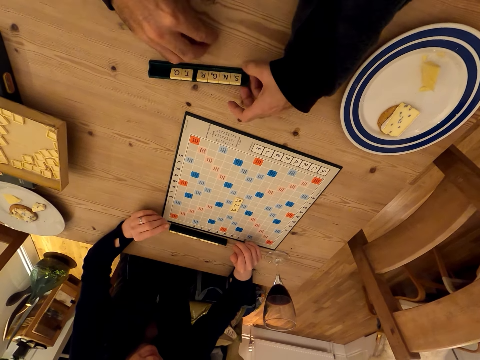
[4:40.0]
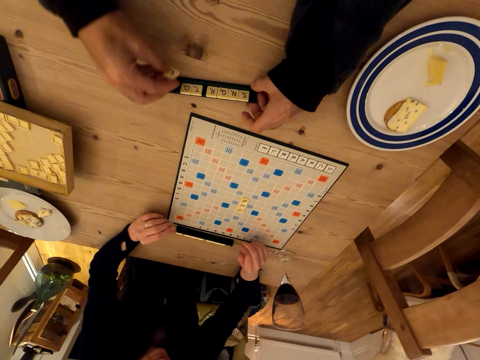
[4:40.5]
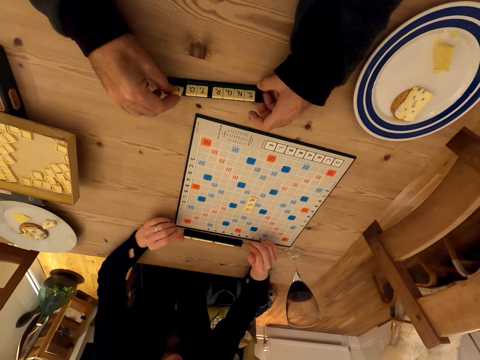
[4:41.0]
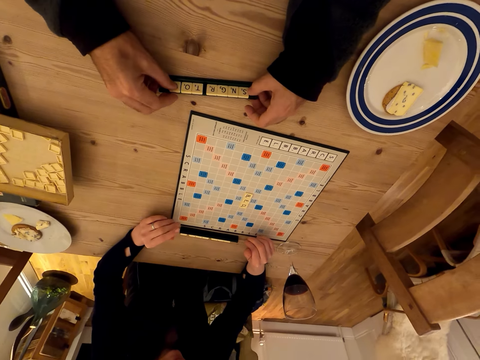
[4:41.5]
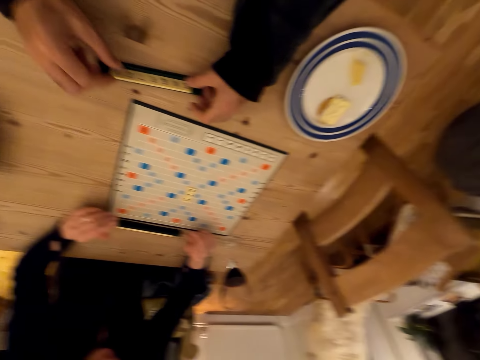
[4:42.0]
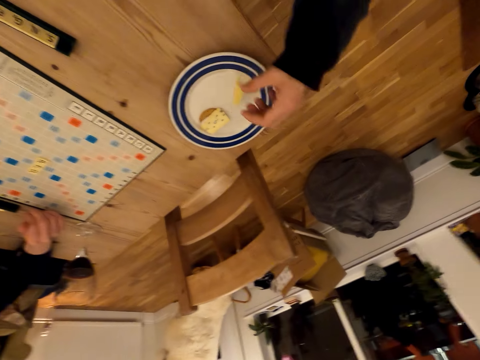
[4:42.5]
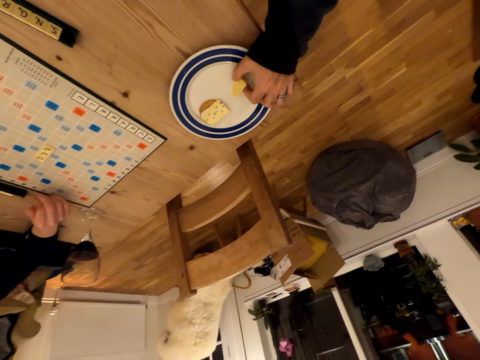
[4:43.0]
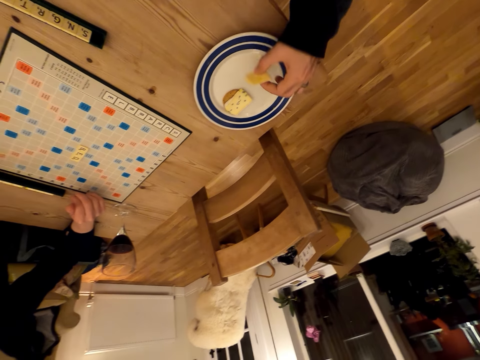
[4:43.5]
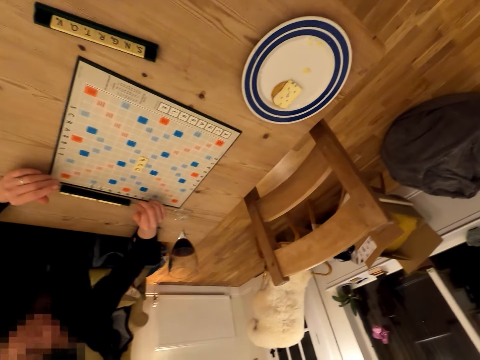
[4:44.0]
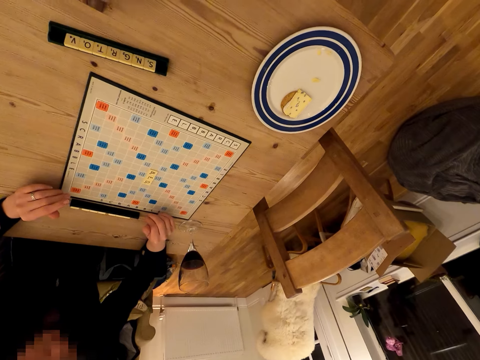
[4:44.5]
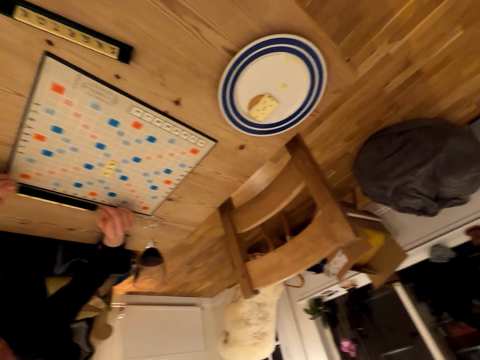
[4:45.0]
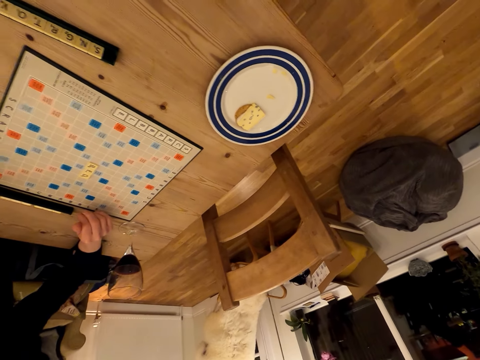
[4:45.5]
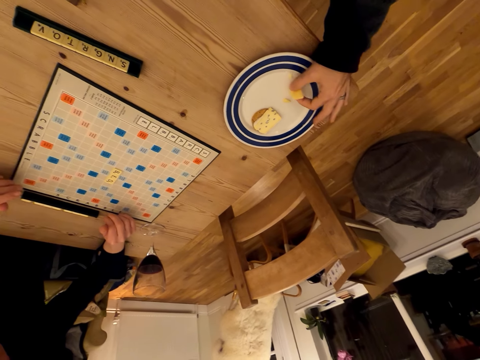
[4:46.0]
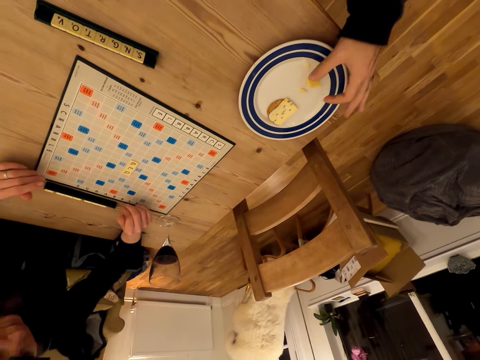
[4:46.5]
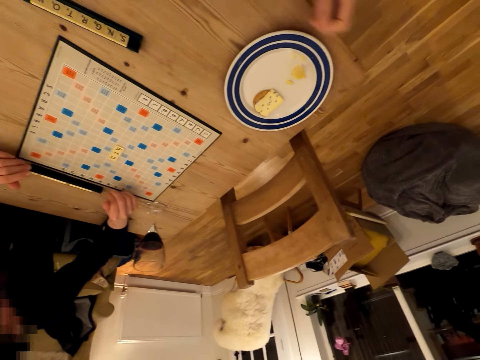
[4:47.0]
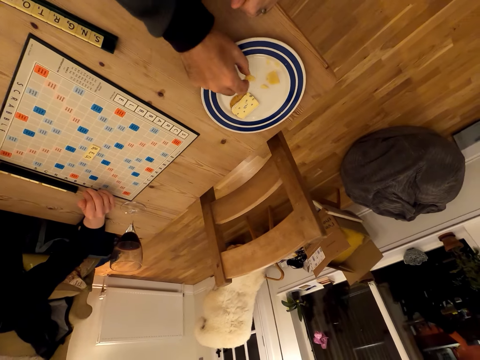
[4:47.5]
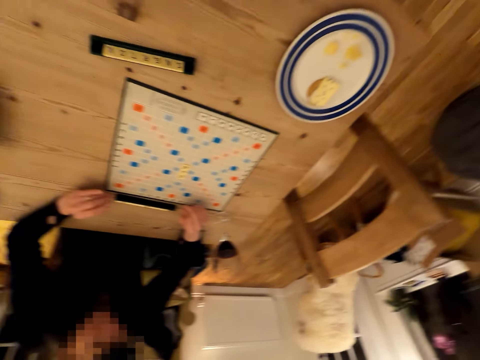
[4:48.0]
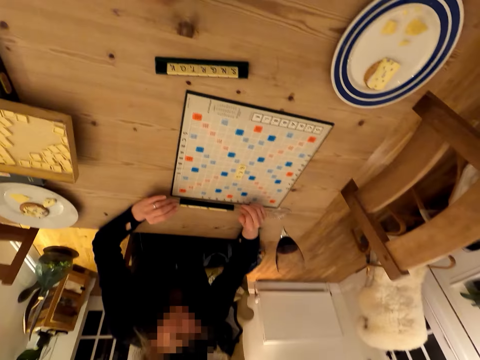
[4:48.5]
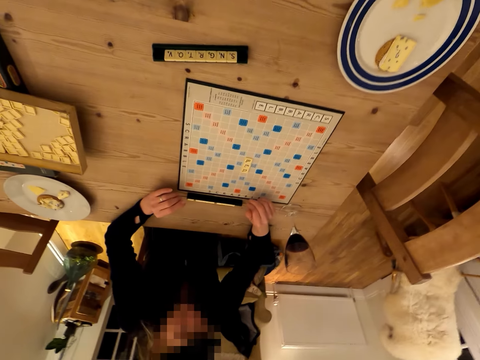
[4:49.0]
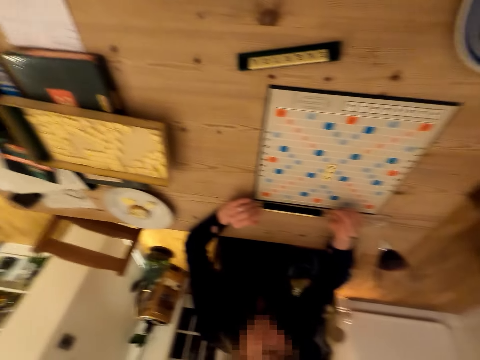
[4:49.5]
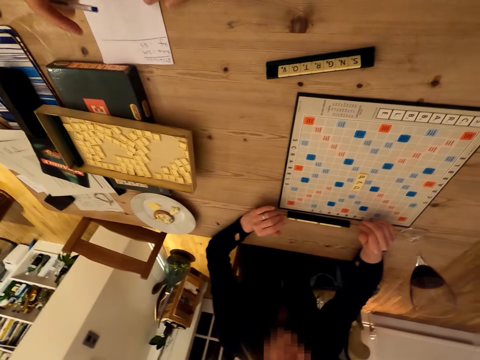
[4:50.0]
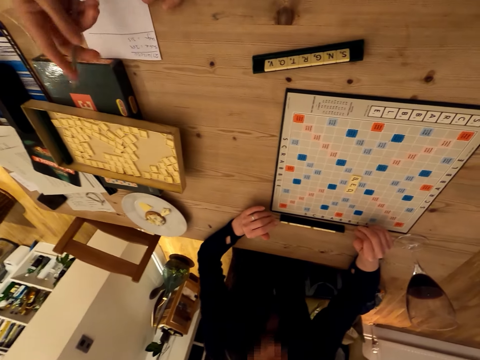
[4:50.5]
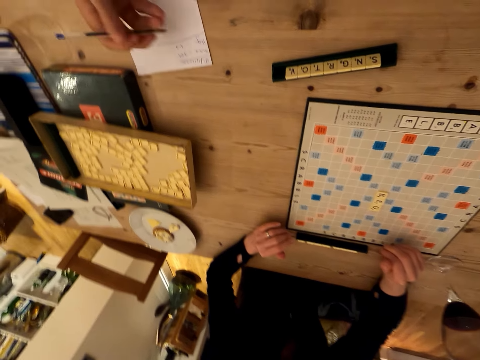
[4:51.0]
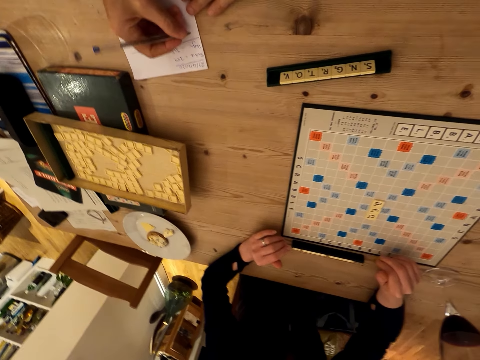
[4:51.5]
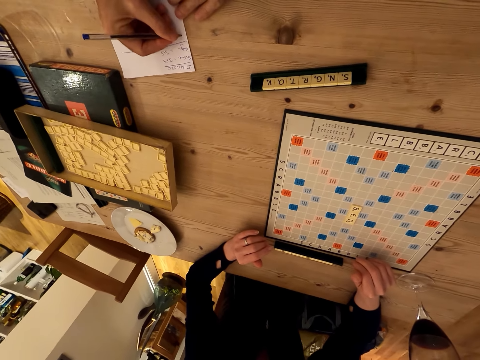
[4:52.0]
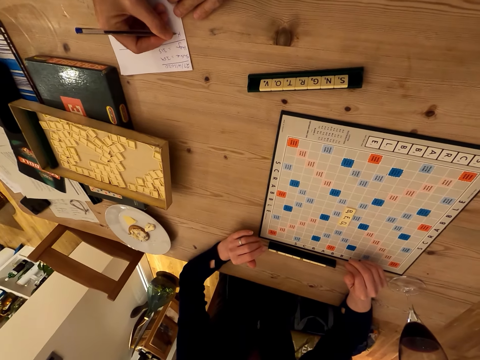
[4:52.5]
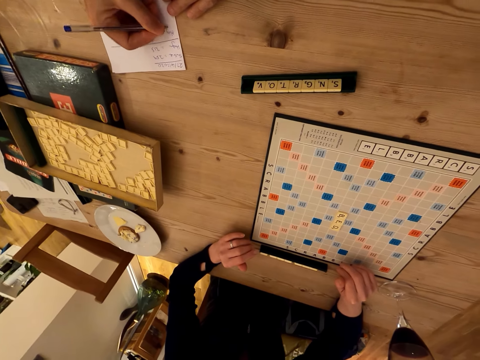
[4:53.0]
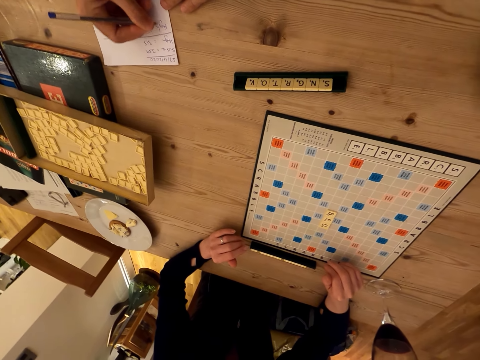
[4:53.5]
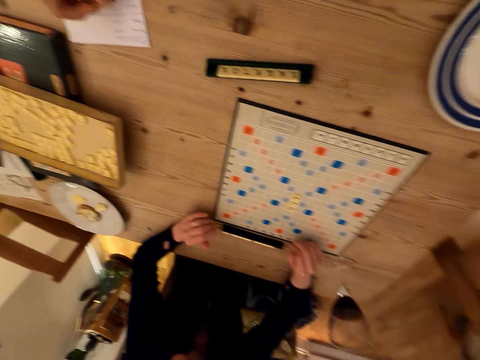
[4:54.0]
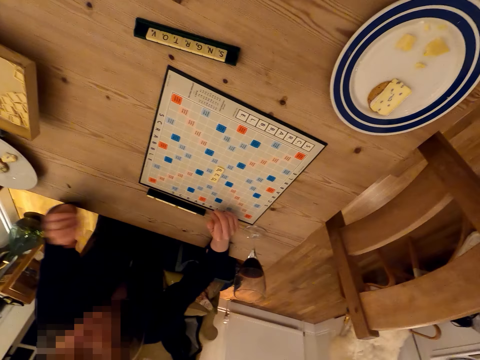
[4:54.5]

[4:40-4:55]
The camera wearer puts a tile on the rack. They pick up a tile from the table. They put a tile on the rack. They pick a piece of cake or carcassonne puzzles. They put the small piece of cake on the plate. They move a paper. They hold a pen. They write on the paper.

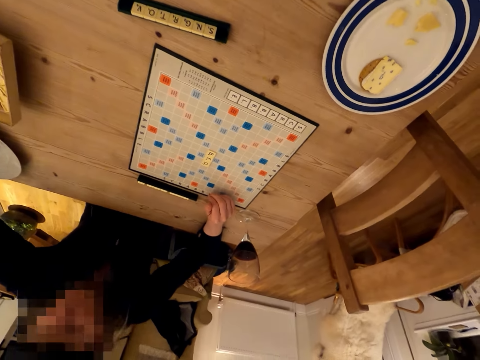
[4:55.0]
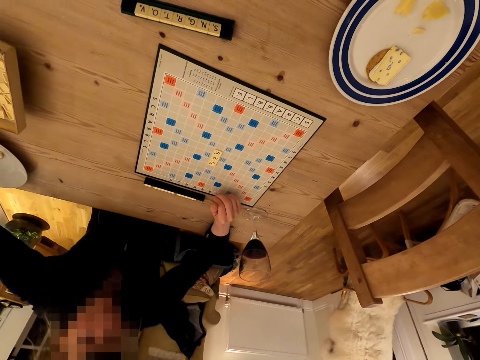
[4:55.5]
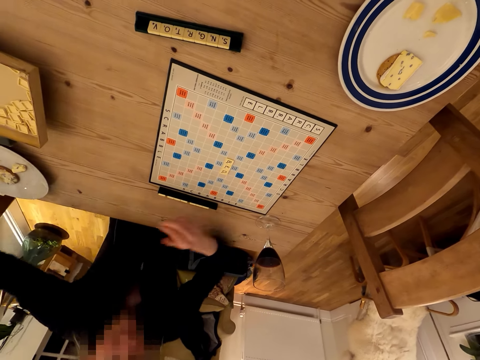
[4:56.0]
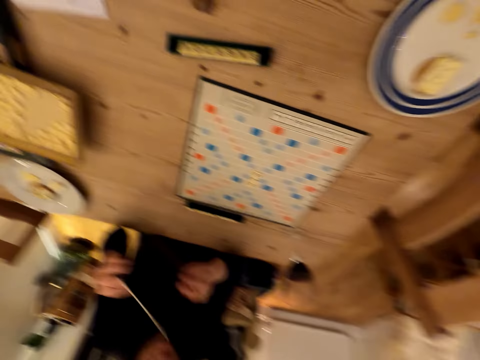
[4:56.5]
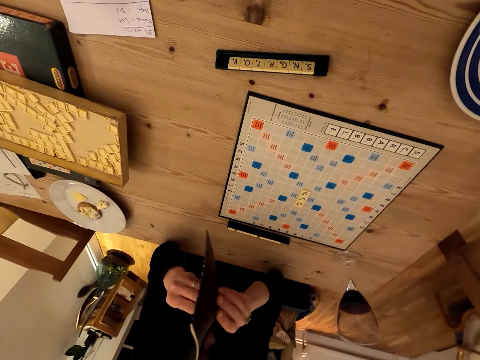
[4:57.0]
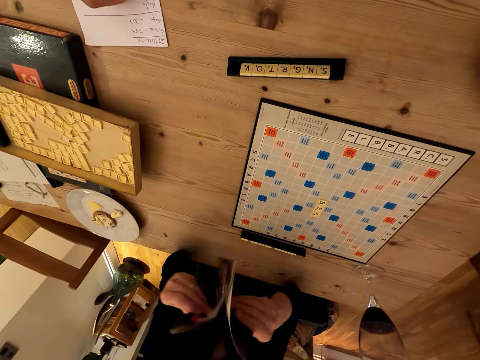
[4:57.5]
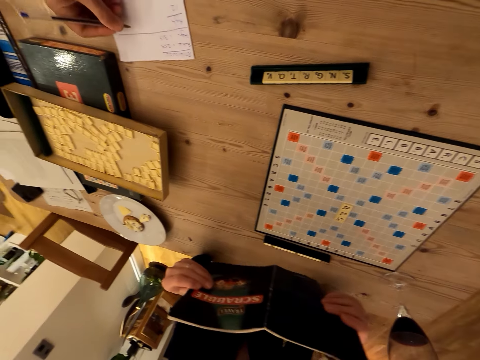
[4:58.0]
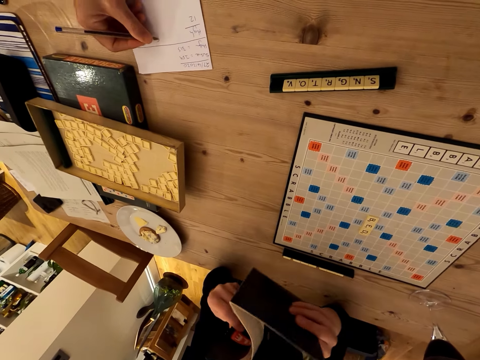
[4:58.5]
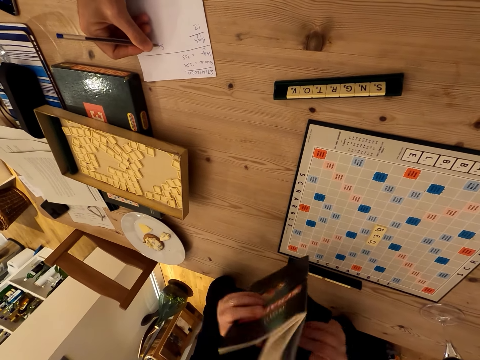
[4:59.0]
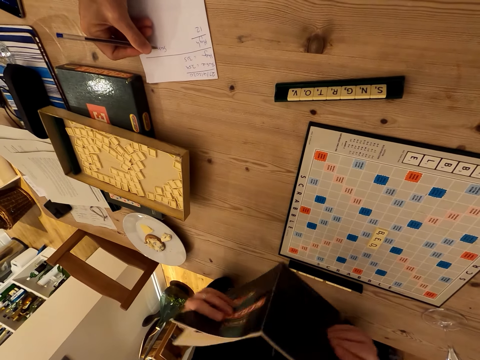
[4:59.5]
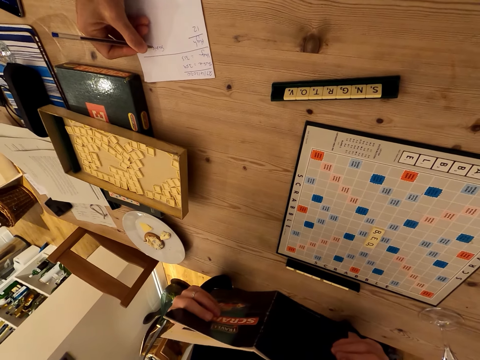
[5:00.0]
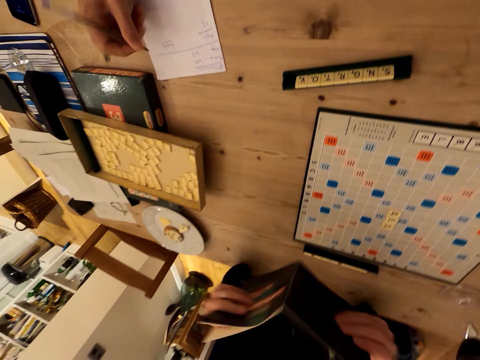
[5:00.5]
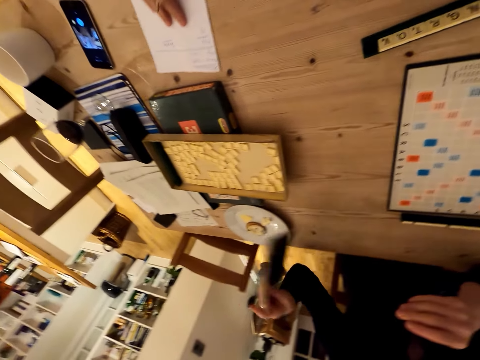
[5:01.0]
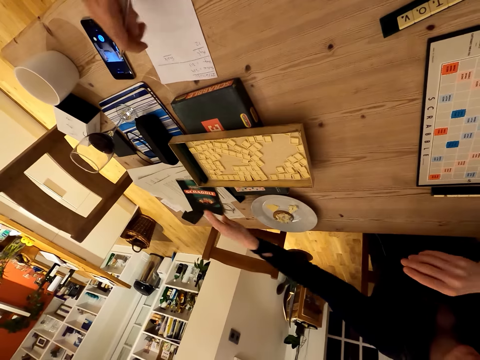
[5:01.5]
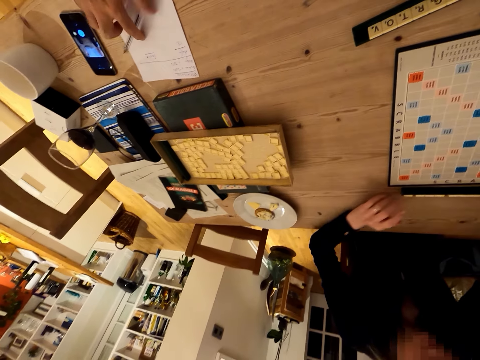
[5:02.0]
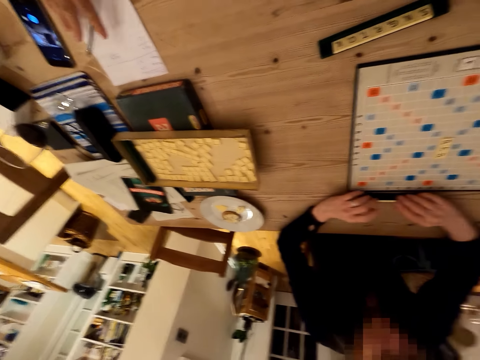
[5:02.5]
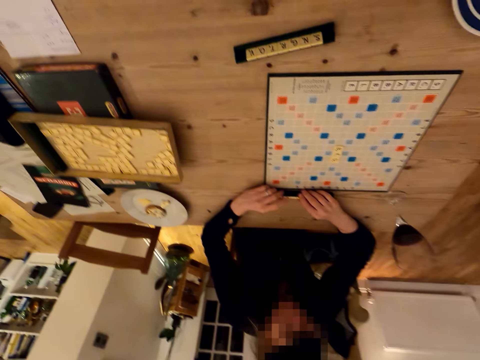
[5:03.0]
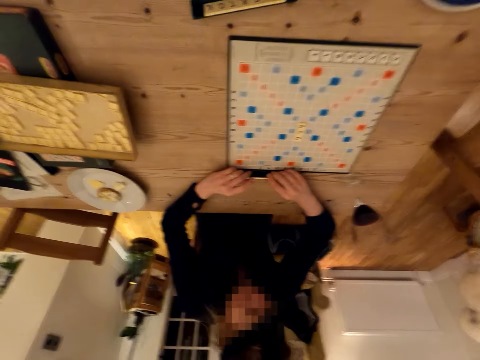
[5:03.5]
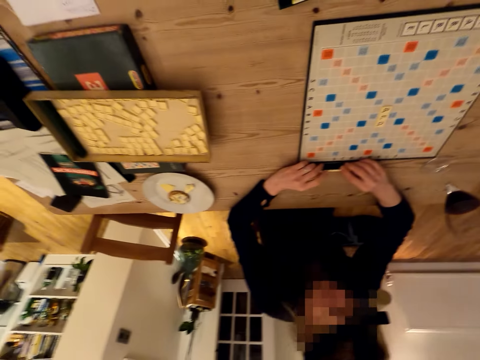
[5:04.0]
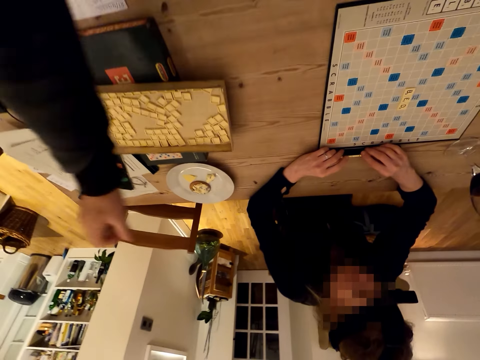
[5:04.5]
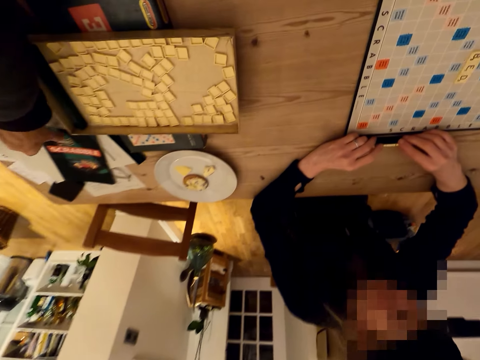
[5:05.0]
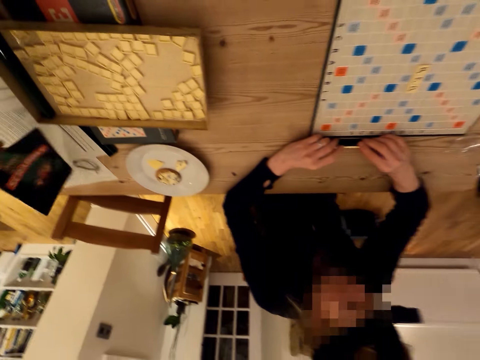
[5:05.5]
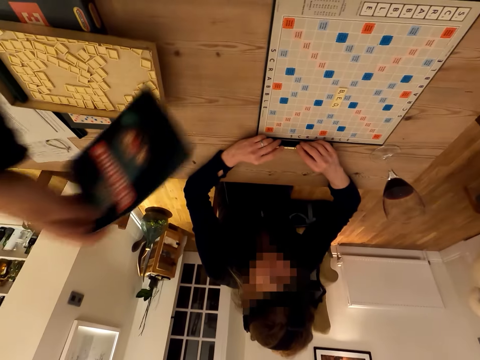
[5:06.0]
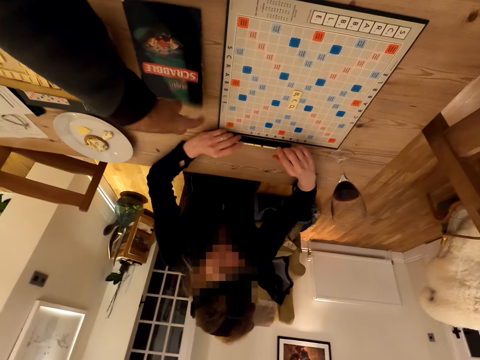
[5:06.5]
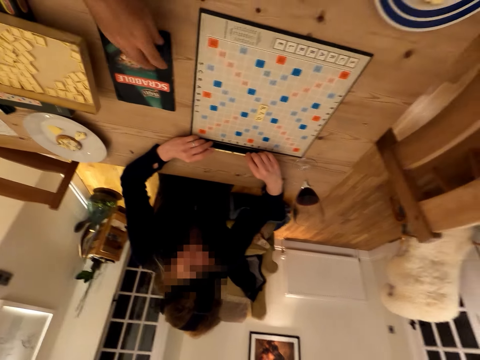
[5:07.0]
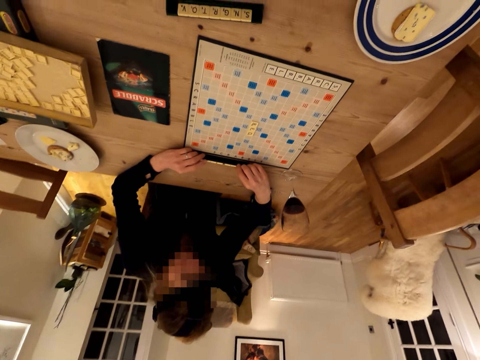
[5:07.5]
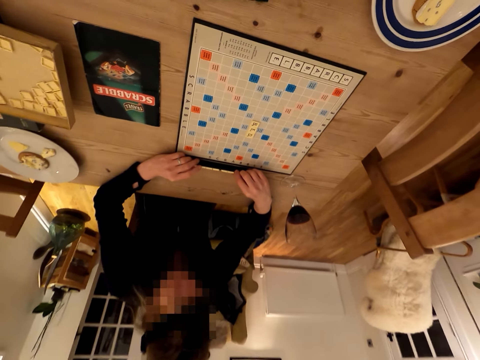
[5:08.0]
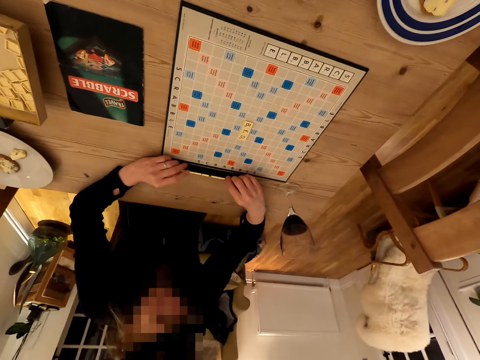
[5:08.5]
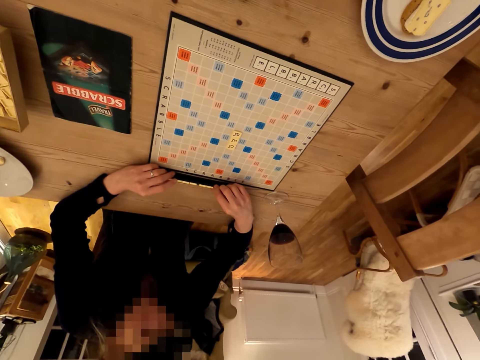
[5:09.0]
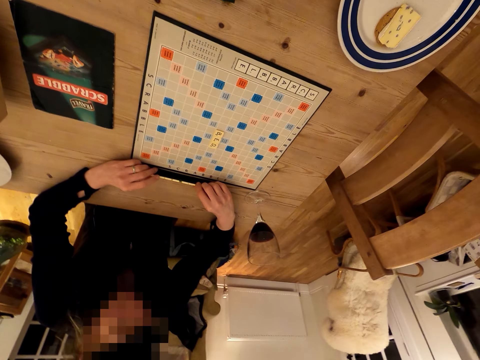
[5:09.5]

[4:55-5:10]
A woman holds a booklet. The woman picks up a book and opens the book. The camera wearer opens the booklet. They drop the booklet. The woman puts the book aside. The camera wearer moves a paper aside. They pick up the booklet. They place the booklet on the table.
